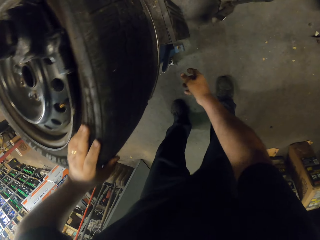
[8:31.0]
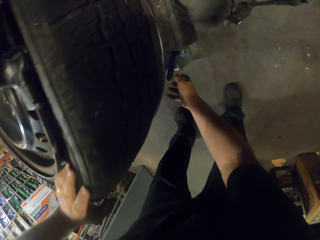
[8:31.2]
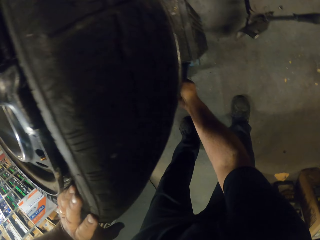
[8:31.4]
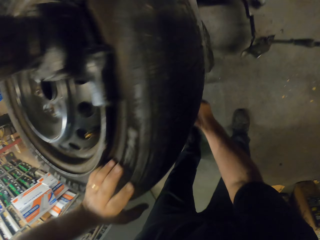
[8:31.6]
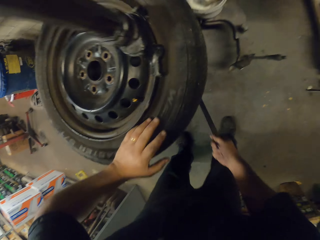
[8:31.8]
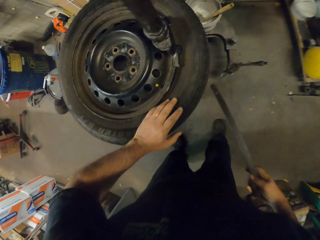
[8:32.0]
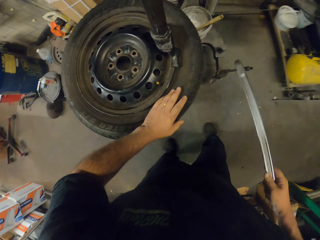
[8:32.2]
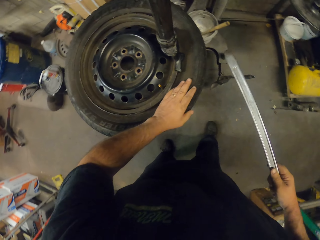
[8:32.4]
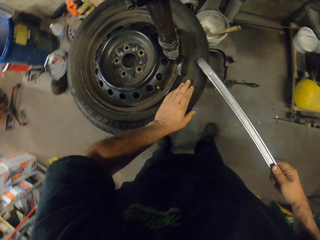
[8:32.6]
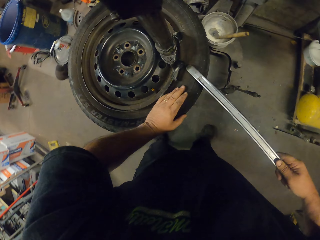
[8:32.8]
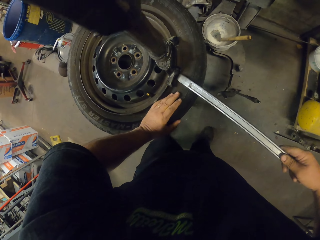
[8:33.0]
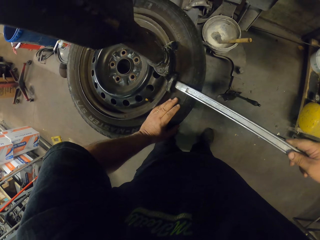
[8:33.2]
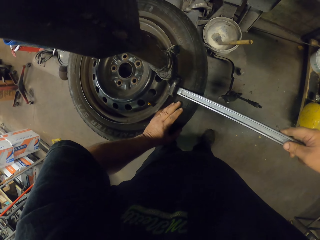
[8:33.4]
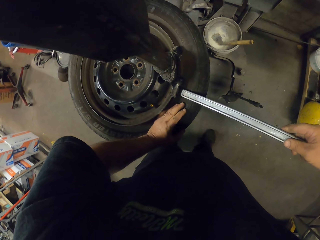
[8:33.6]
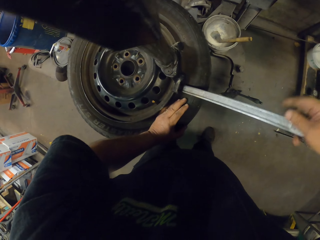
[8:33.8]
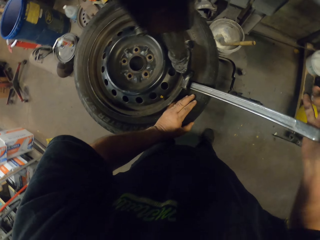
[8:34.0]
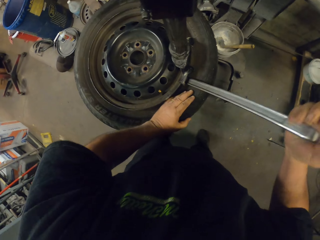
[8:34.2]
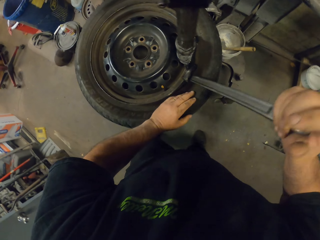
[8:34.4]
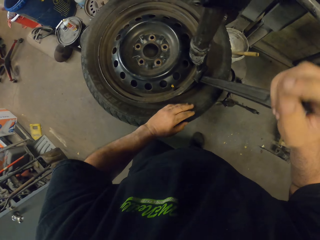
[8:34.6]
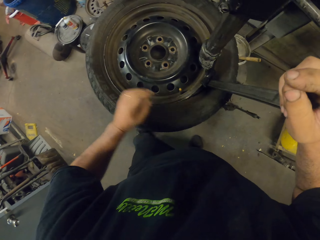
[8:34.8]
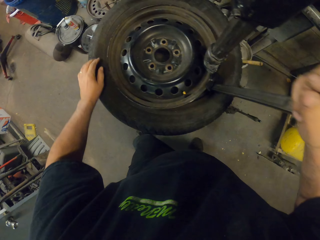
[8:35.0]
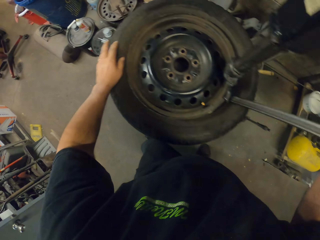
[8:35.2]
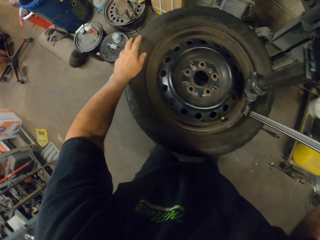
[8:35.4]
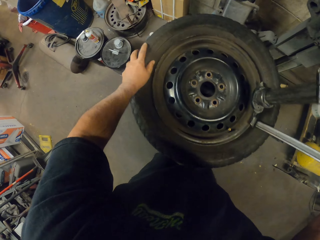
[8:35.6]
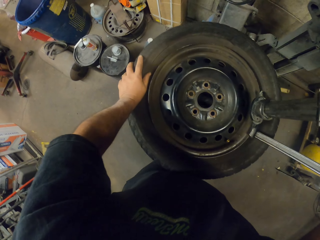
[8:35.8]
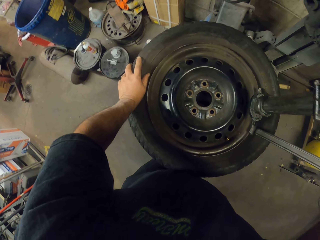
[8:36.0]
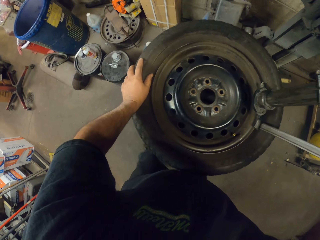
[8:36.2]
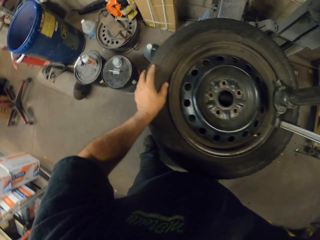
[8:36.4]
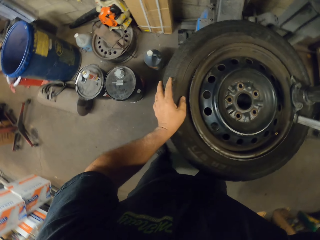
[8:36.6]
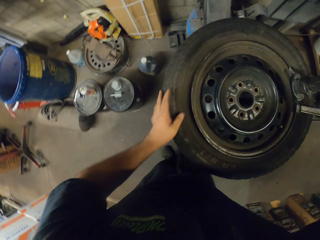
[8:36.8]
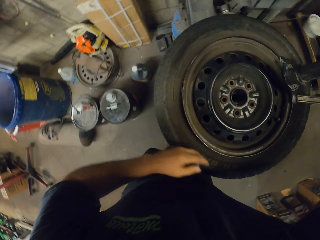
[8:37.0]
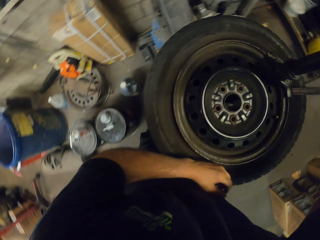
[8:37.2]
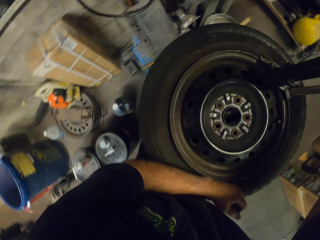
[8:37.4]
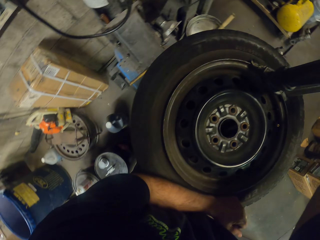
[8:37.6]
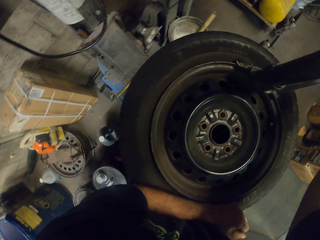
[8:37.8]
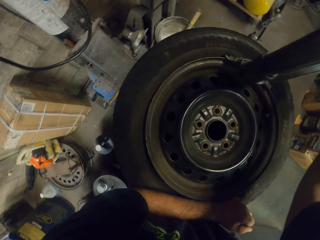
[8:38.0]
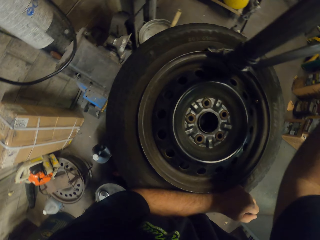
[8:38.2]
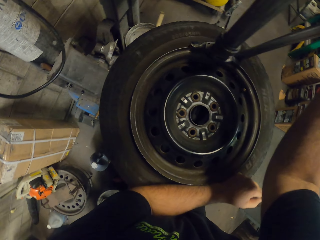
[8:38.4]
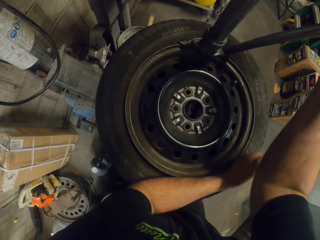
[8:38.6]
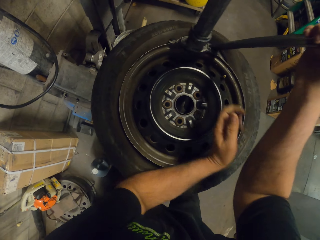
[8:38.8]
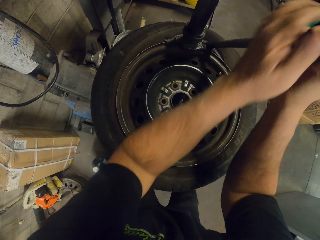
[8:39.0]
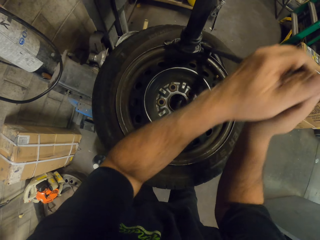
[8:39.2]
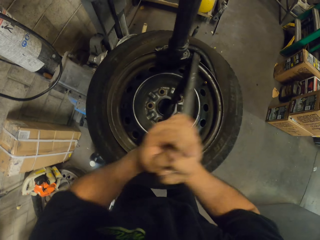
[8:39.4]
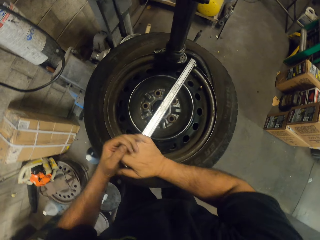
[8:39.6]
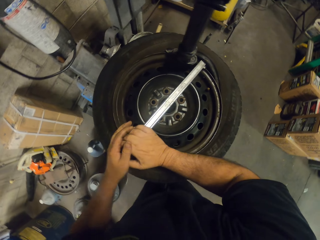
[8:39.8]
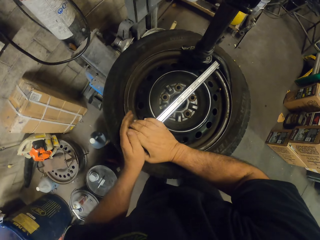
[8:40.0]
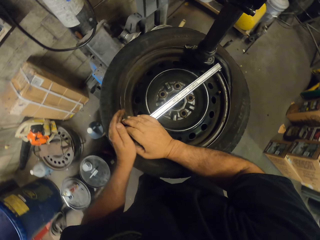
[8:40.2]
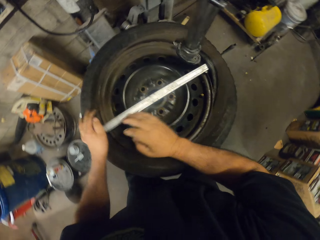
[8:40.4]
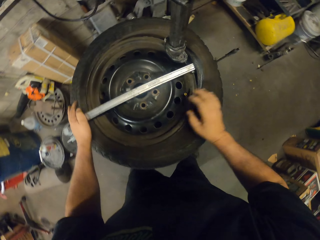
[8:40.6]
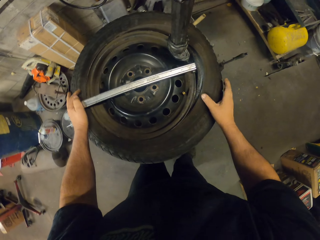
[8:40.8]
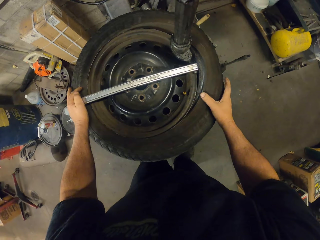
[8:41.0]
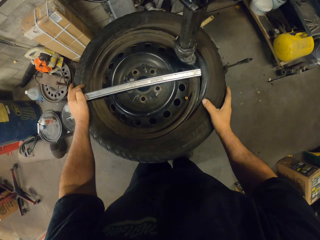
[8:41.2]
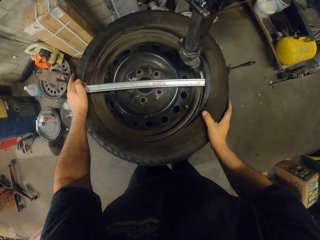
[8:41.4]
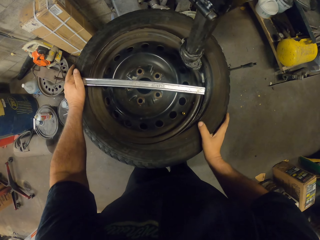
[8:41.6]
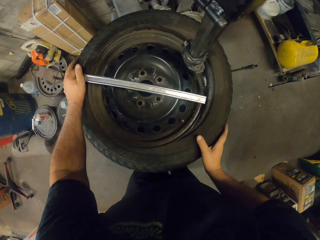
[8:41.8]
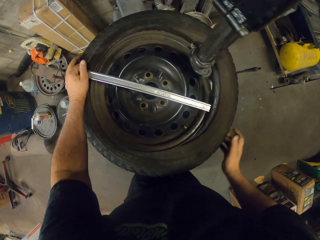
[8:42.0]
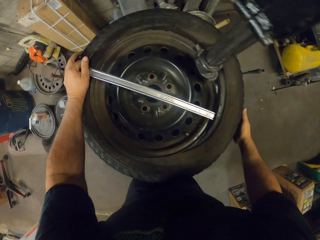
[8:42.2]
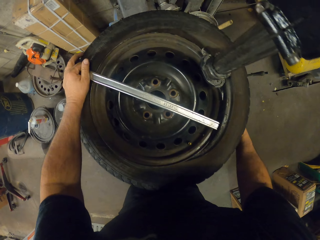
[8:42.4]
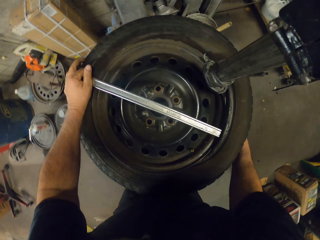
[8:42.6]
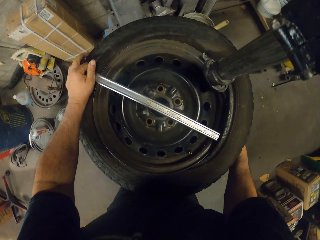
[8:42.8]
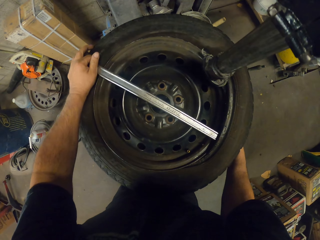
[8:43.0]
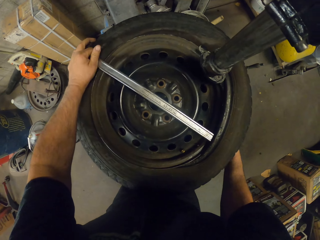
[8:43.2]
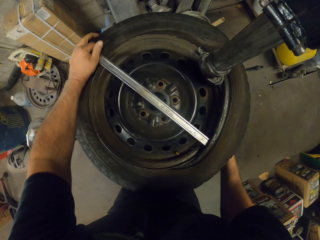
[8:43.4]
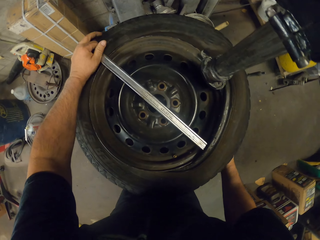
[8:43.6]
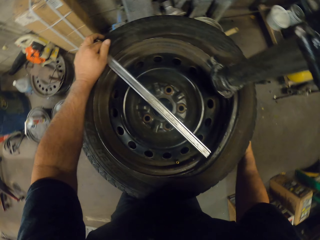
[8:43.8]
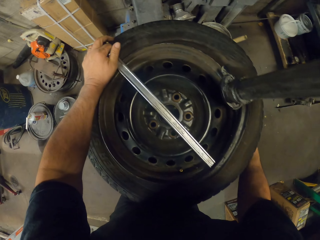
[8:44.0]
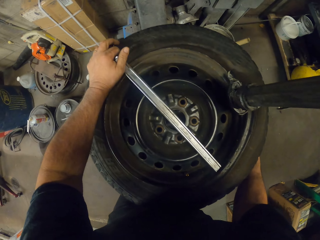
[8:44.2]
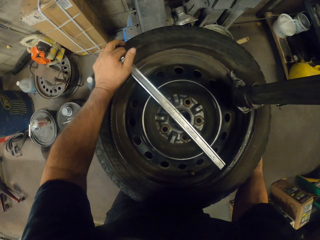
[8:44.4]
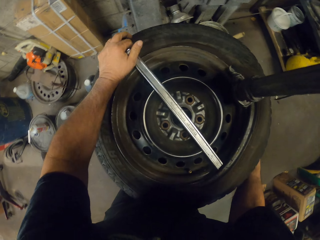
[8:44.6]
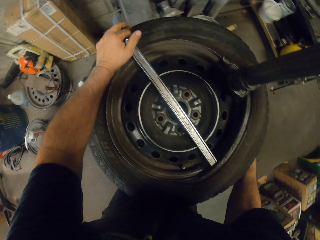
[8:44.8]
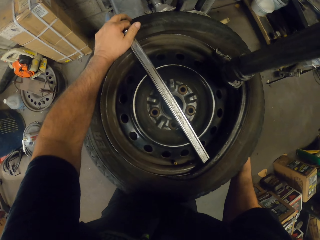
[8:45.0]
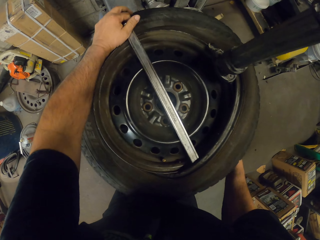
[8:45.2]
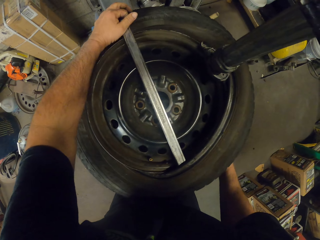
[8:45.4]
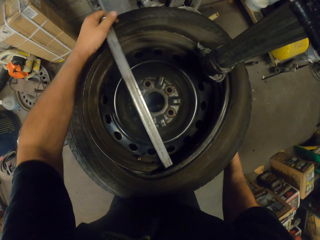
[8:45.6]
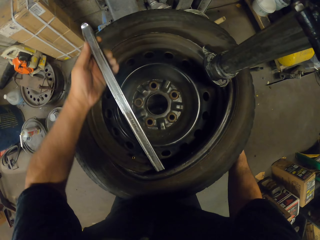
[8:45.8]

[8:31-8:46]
The camera wearer picks up a spanner or metal. They remove the rim from the tire with the metal. They put the spanner on the rim. They remove the tire tube. They swirl the tire.

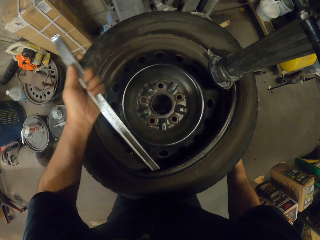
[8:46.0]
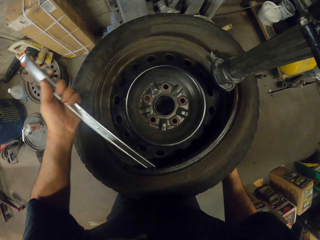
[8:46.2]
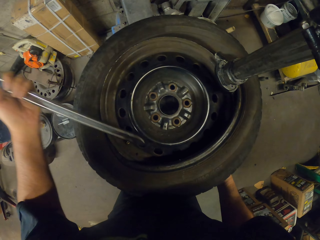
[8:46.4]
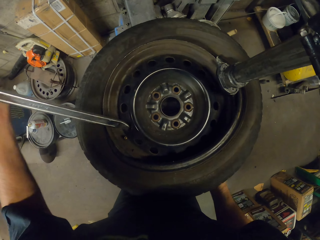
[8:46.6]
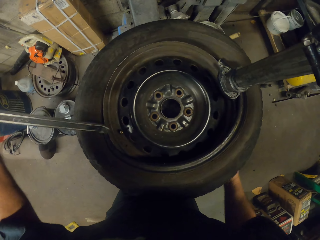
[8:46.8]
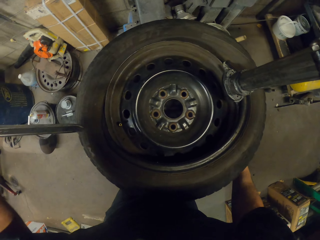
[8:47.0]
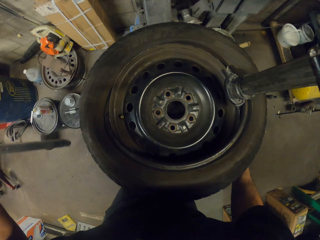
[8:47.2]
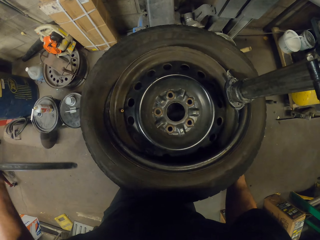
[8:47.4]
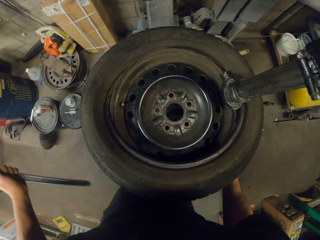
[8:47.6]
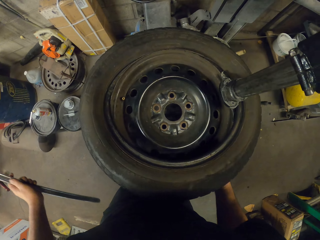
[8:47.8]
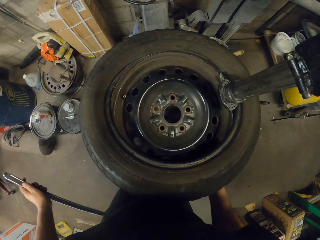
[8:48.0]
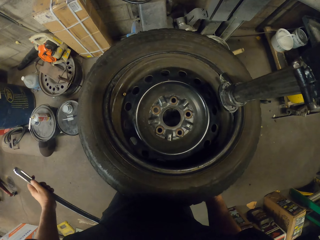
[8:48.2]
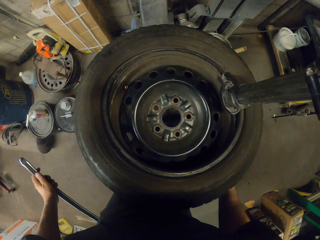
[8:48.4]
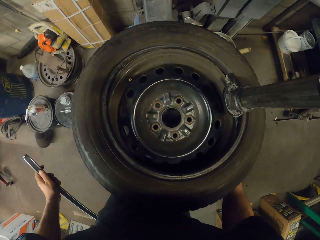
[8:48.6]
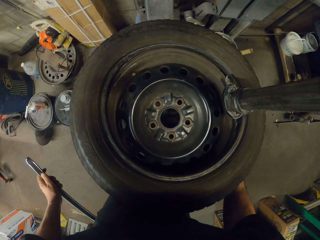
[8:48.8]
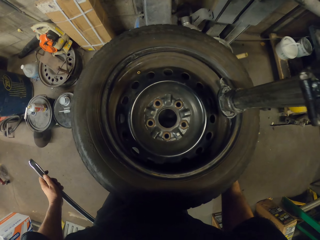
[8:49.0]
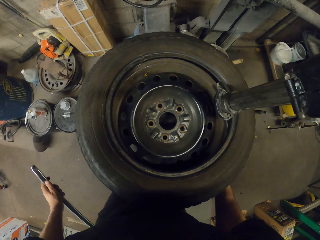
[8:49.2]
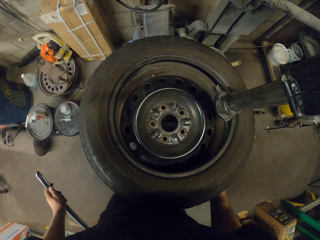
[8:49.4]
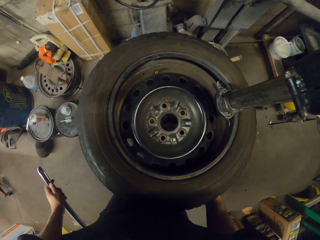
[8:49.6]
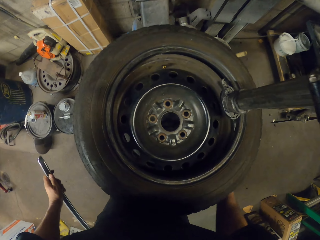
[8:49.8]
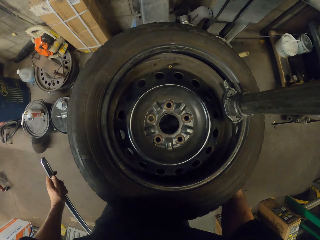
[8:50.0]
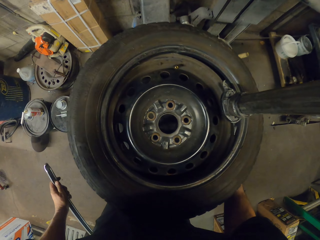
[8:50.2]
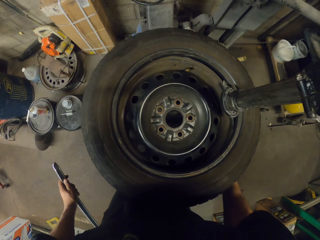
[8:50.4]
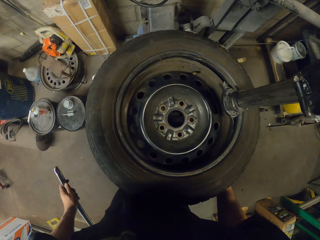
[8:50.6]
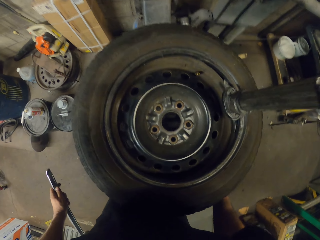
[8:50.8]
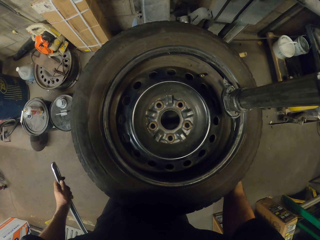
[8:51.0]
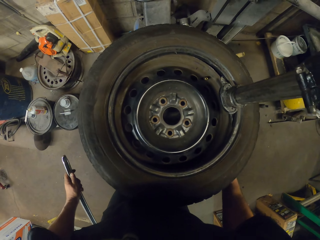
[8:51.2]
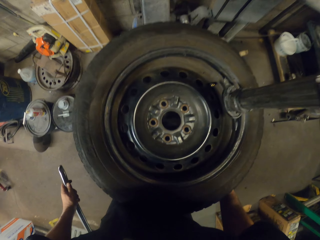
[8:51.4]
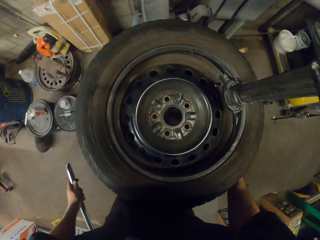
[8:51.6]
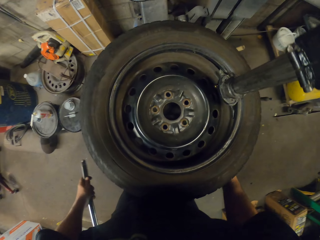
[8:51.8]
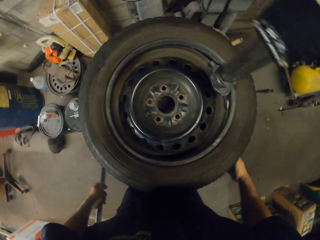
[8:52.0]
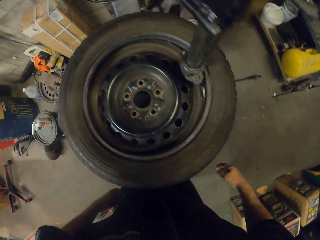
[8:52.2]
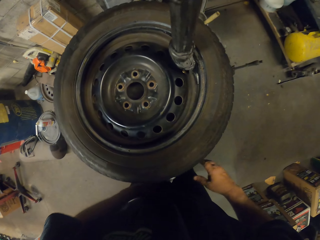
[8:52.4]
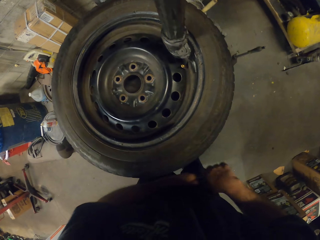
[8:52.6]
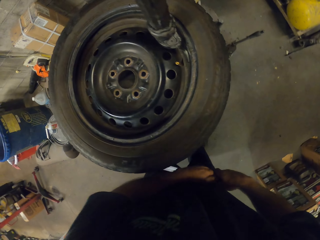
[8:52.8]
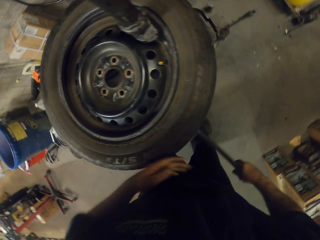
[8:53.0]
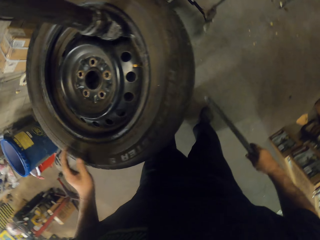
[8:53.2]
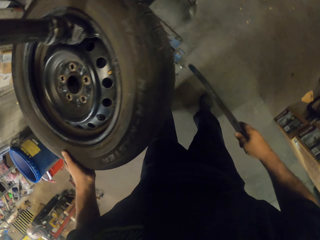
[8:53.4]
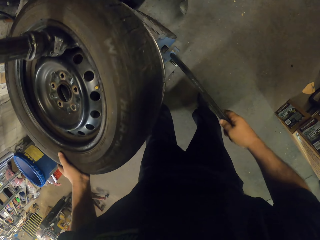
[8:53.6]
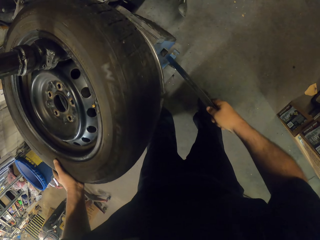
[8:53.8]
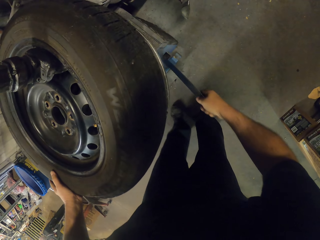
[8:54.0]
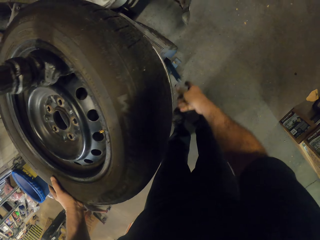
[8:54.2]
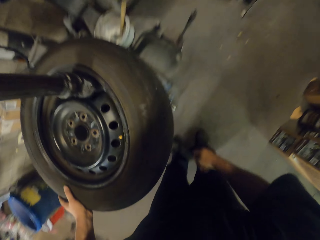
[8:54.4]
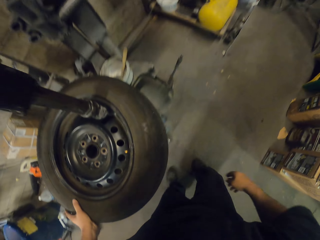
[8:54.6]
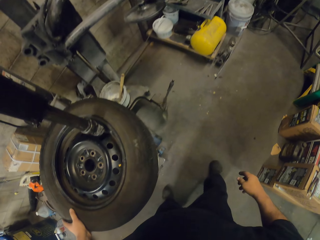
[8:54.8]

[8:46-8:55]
The camera wearer removes the spanner from the tire tube. They remove the tire tube with the coat tire machine.
